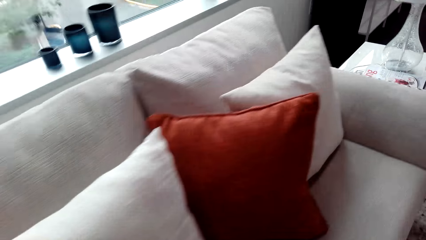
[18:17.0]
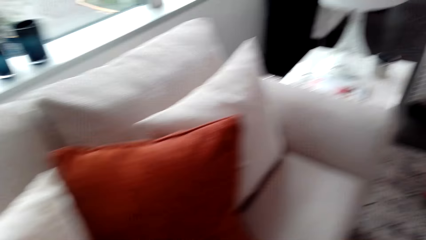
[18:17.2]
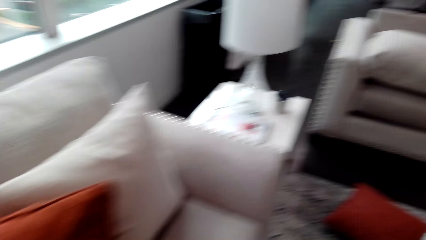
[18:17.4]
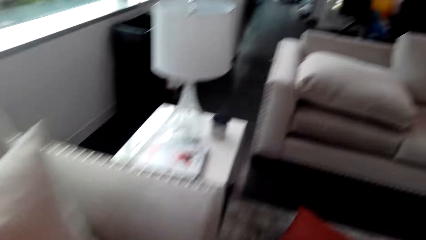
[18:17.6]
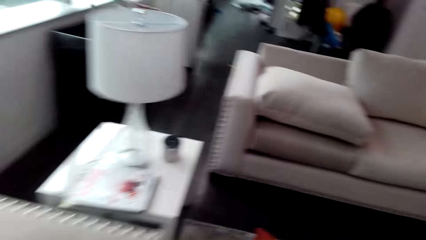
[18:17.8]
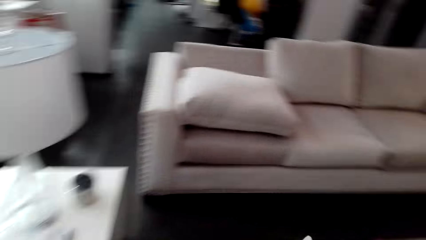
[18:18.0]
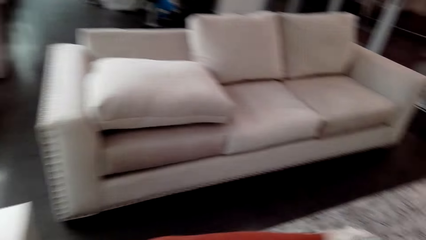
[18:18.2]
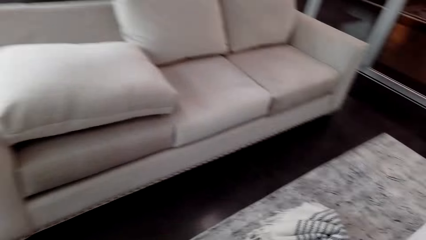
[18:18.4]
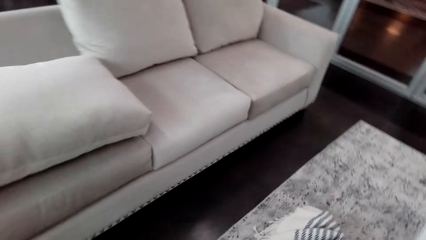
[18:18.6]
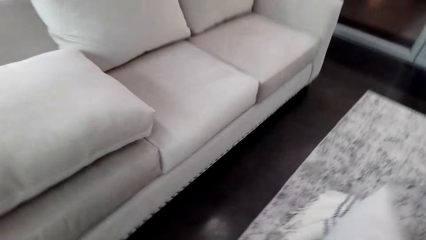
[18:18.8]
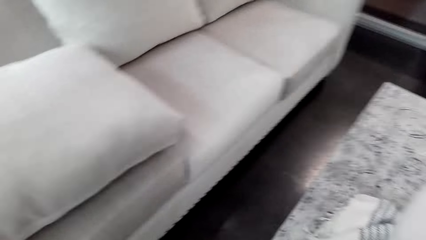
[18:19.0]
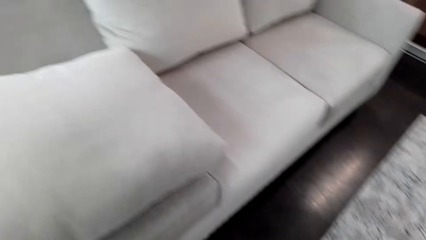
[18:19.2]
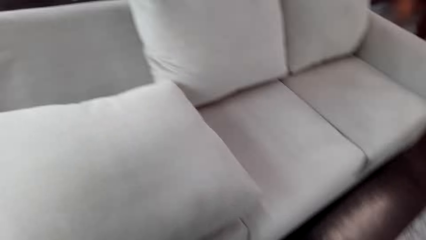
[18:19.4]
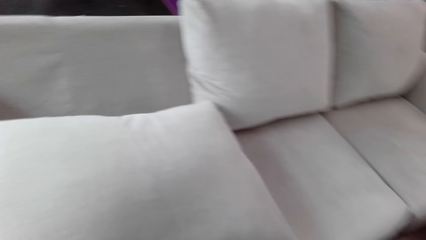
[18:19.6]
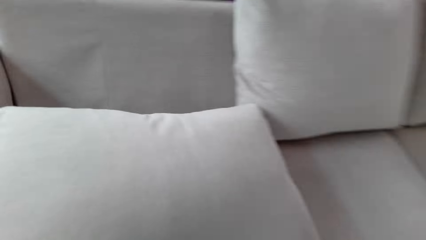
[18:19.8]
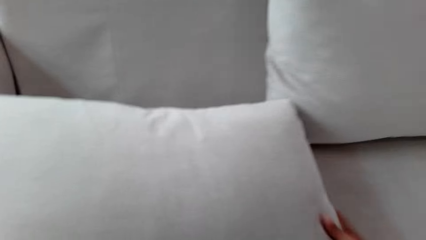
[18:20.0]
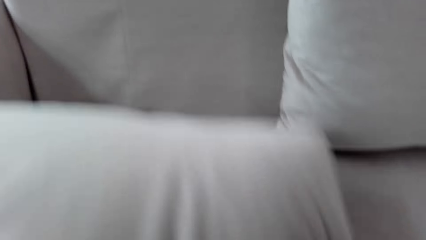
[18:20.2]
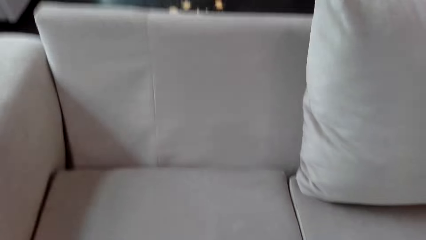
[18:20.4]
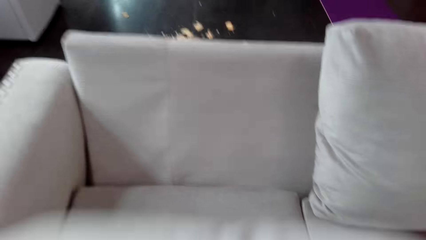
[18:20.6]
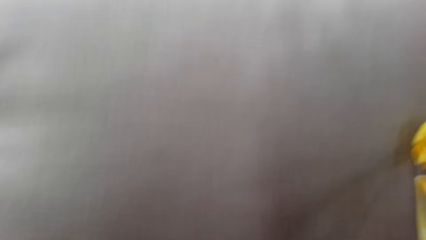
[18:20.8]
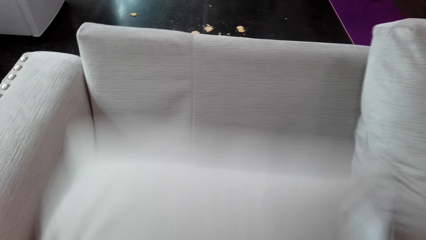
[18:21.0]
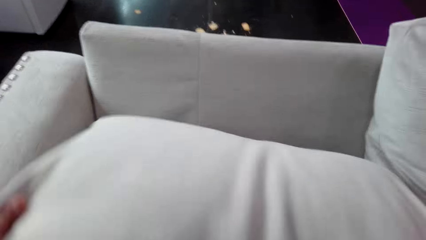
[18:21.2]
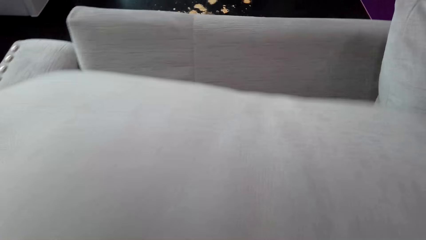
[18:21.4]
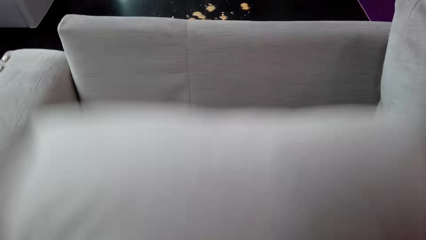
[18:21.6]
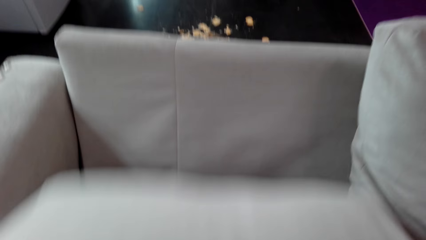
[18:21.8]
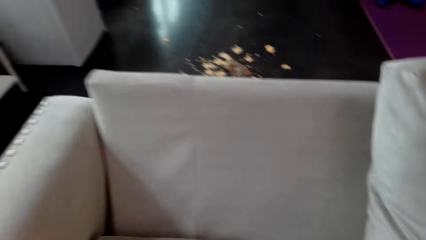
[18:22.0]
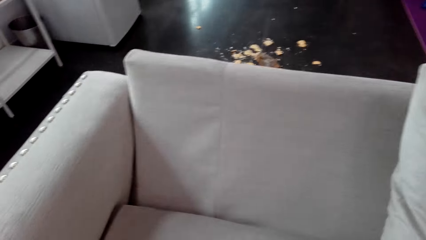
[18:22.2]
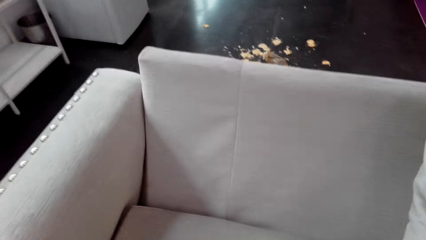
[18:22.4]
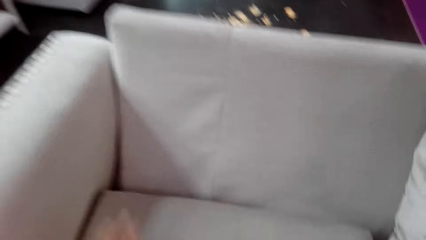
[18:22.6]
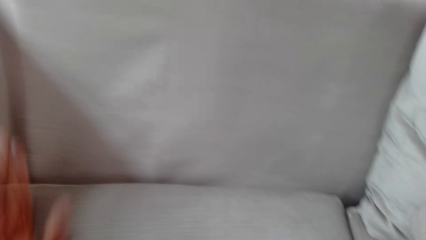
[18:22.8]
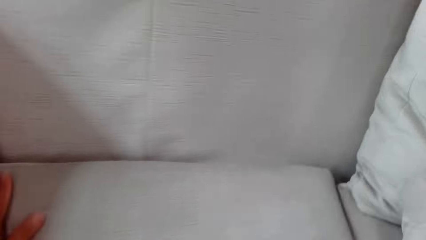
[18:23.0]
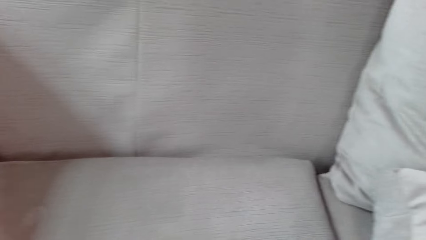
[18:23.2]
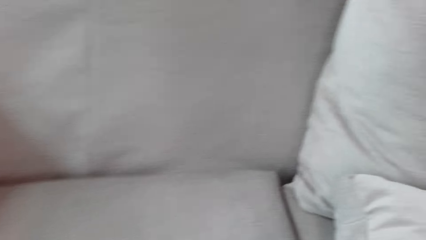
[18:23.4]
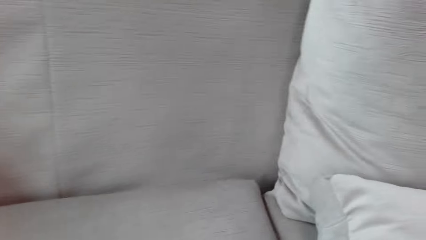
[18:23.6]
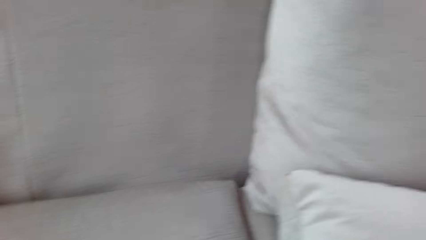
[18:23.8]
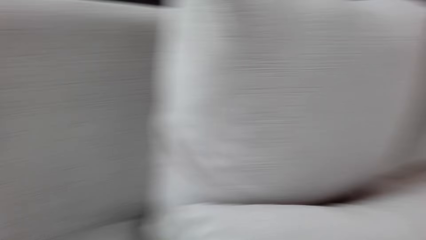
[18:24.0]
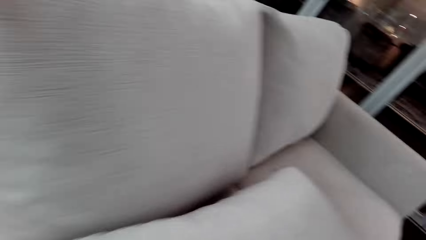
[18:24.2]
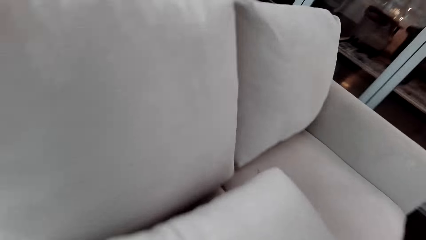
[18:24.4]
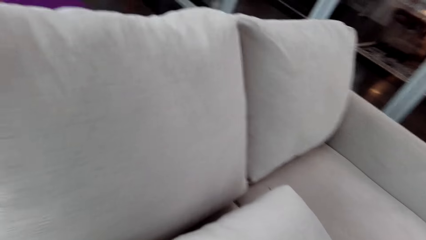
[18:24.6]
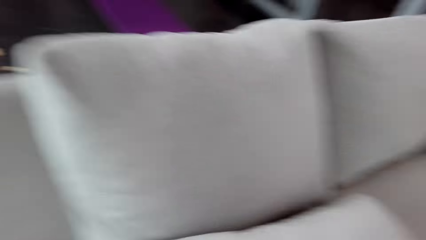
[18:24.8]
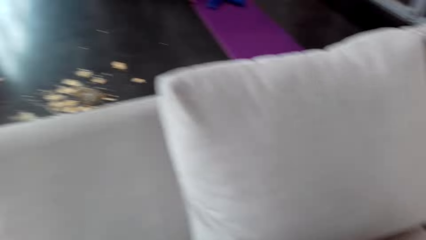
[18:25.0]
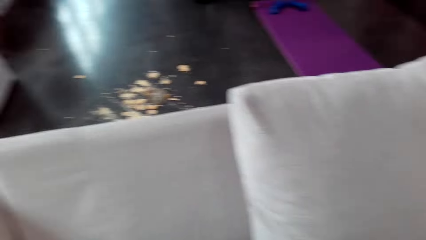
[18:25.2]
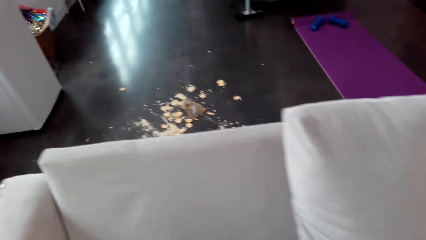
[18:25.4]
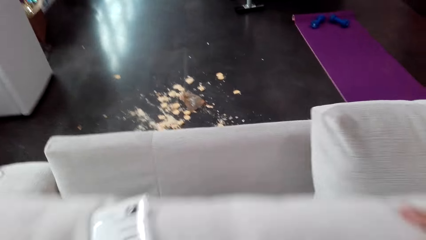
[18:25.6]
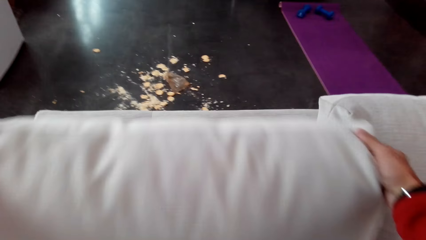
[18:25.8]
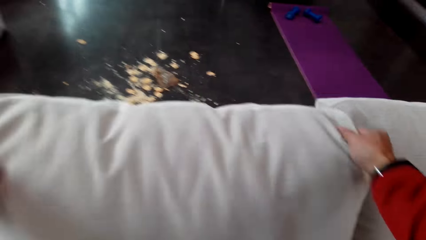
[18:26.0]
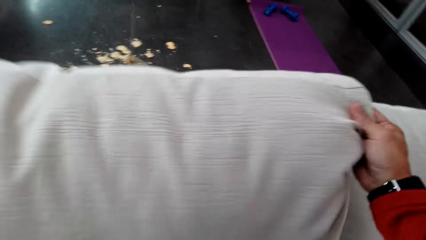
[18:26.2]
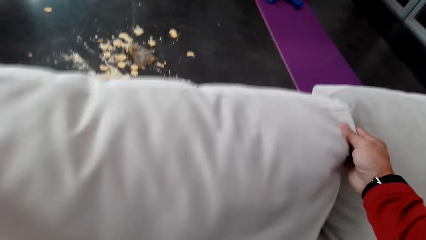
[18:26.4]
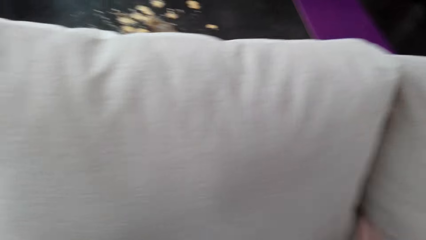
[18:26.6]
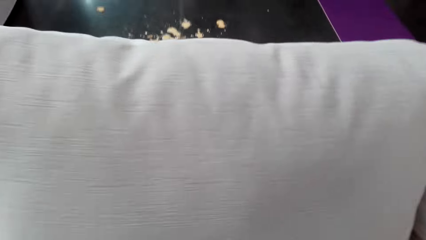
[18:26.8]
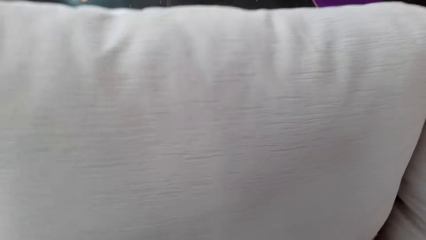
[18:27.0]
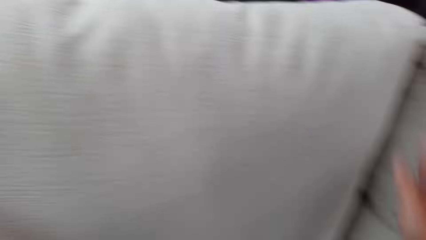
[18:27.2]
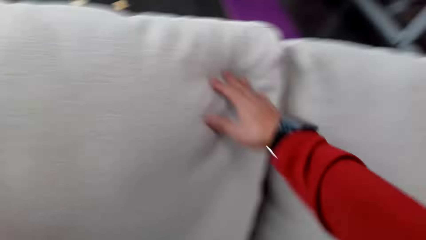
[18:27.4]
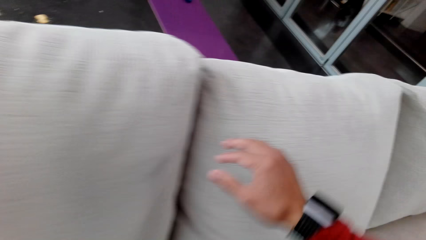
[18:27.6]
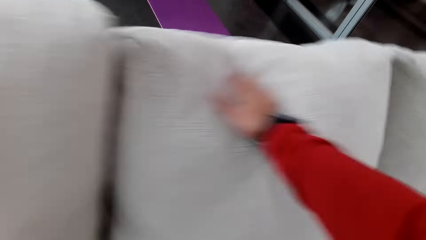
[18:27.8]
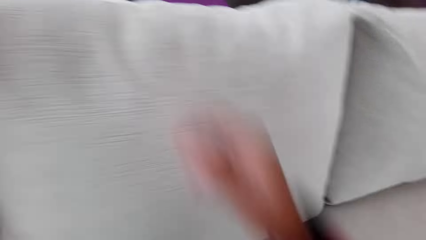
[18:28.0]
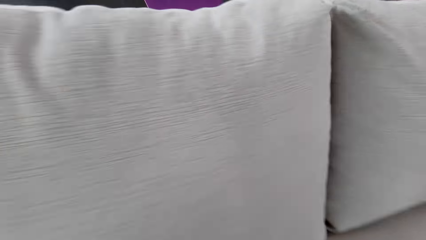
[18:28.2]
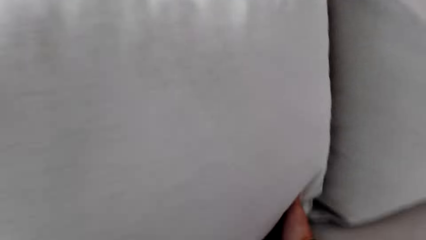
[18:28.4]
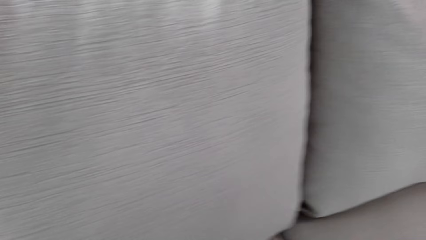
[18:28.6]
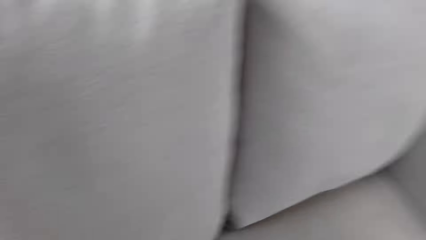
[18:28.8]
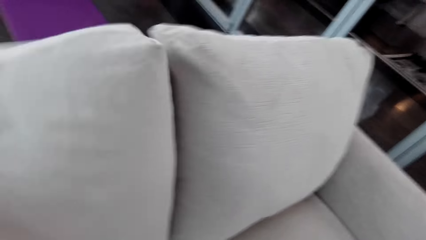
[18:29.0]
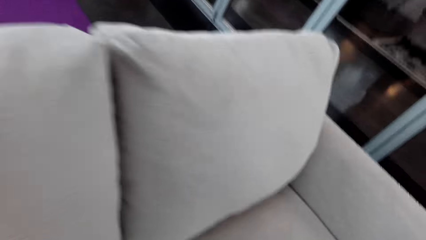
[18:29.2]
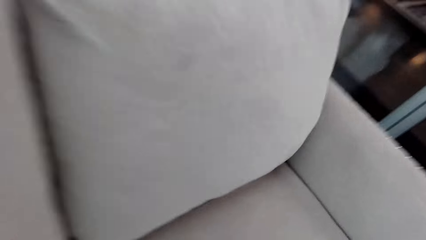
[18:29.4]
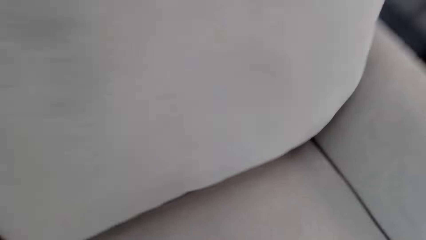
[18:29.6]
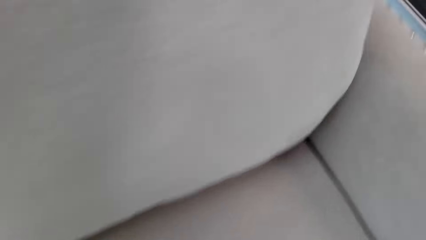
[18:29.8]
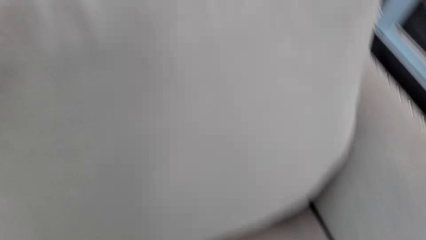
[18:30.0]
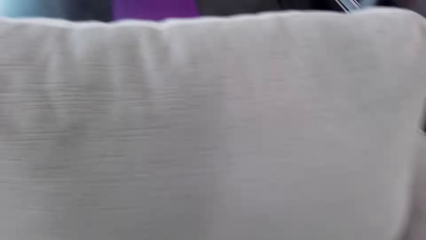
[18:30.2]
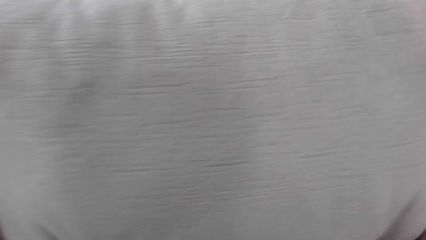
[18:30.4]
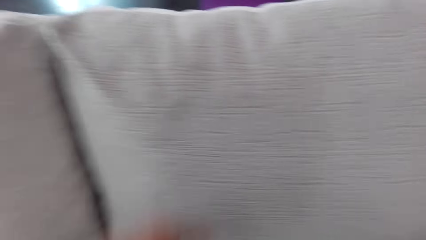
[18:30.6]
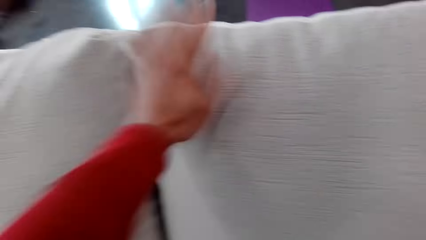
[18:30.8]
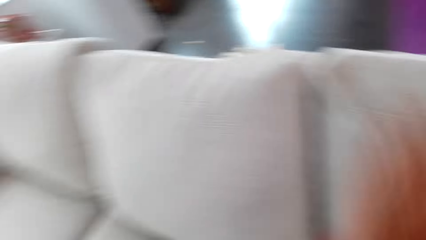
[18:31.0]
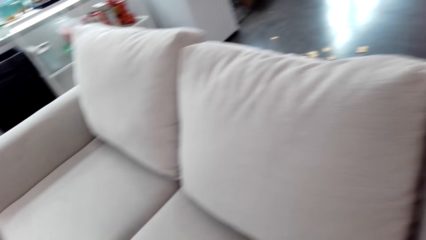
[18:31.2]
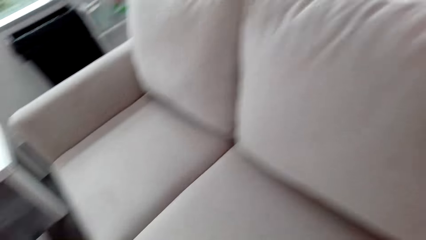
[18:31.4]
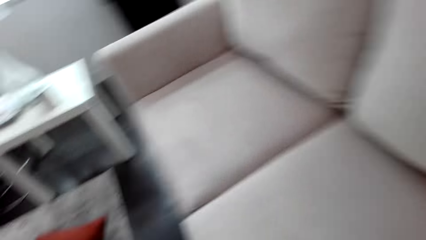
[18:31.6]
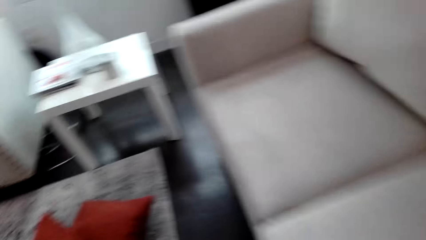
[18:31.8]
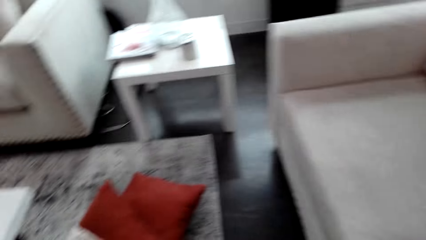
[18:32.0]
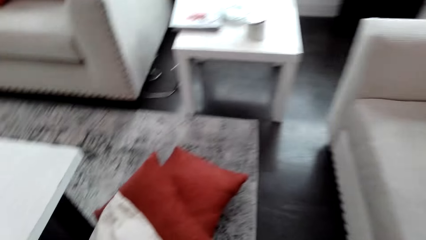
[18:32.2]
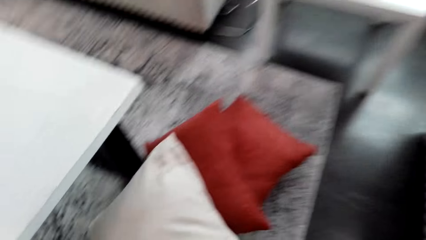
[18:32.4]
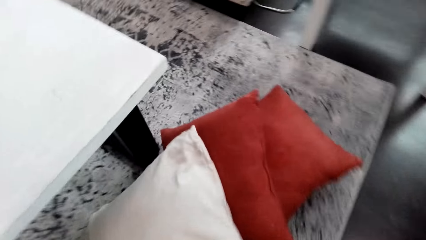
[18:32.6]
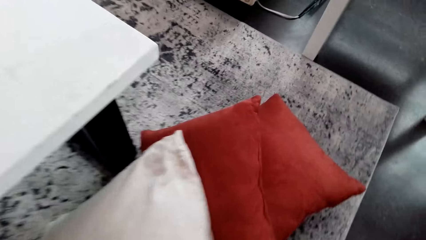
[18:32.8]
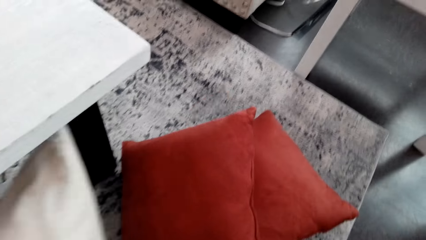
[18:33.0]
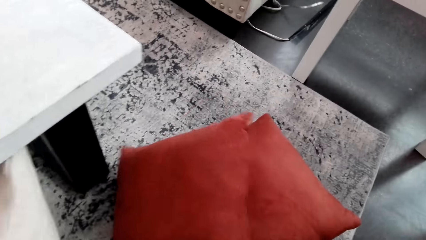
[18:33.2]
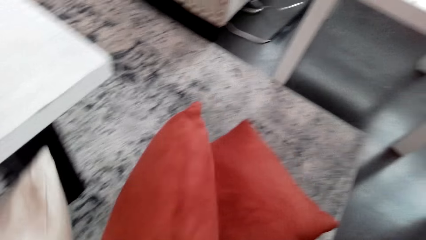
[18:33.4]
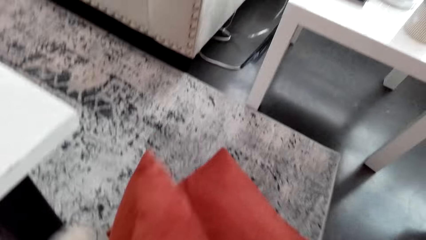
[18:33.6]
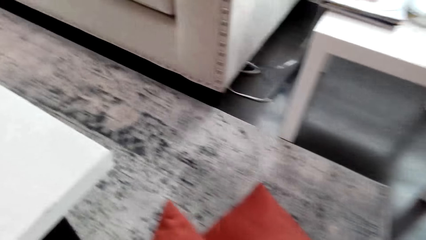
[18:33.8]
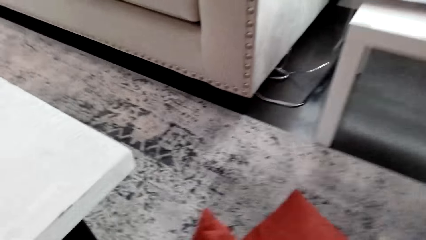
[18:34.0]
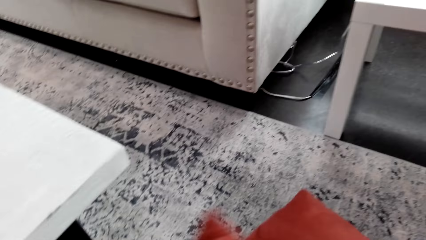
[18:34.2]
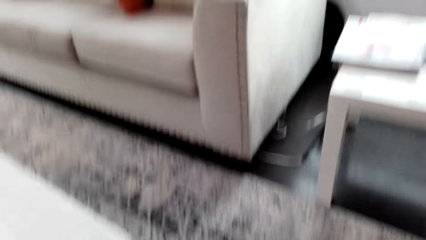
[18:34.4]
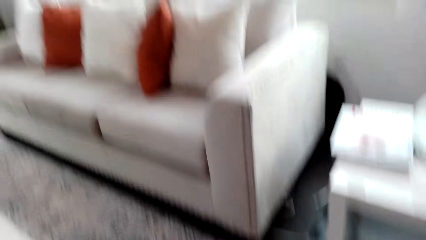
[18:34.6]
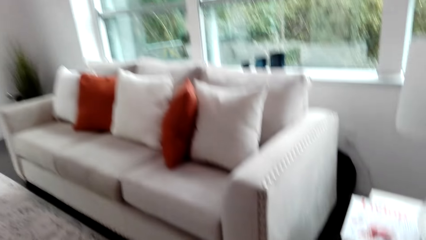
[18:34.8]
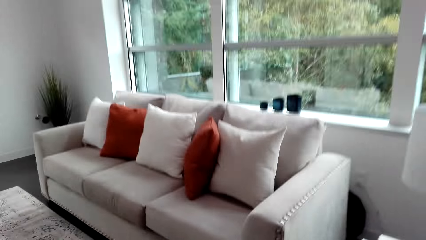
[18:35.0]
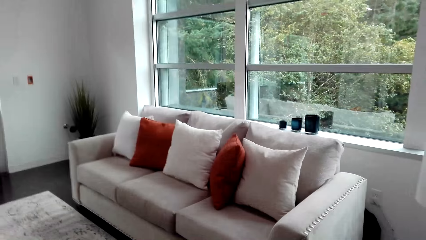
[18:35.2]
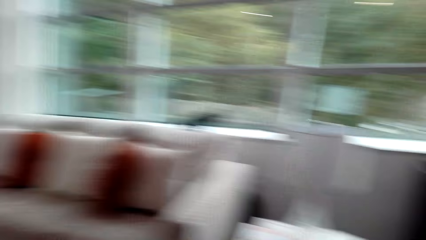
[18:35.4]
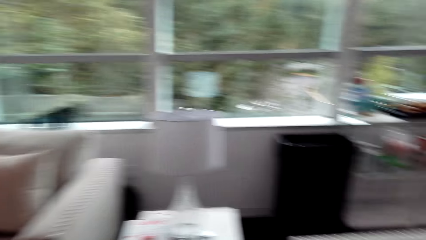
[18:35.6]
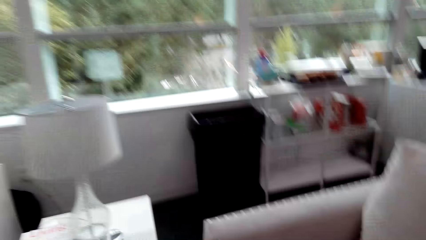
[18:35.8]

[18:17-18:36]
The camera wearer takes a cushion. They return the cushion. They take the cushion.
